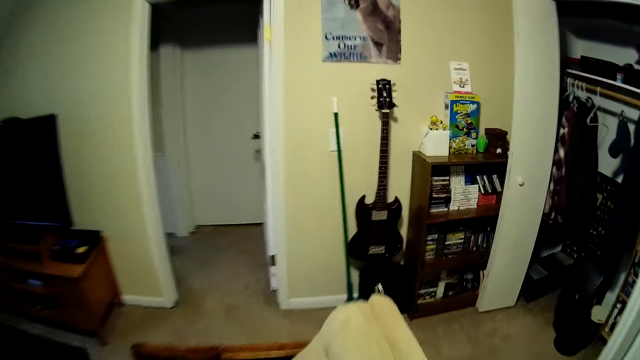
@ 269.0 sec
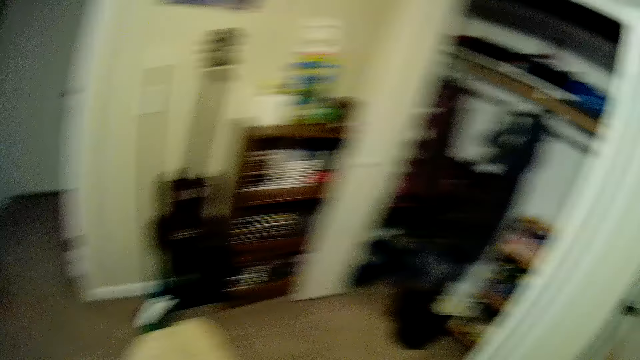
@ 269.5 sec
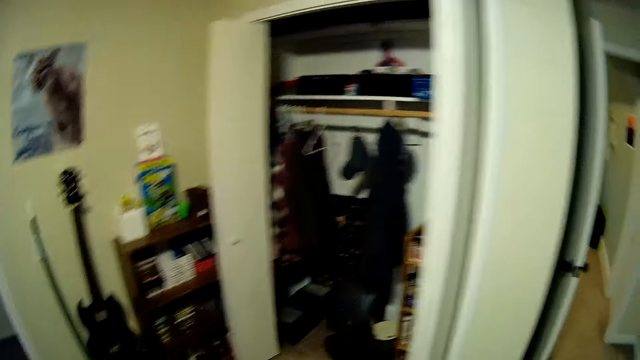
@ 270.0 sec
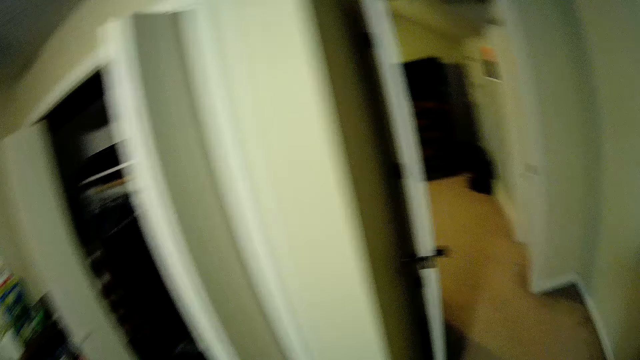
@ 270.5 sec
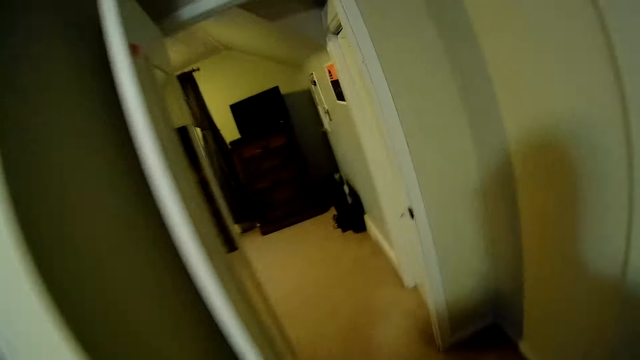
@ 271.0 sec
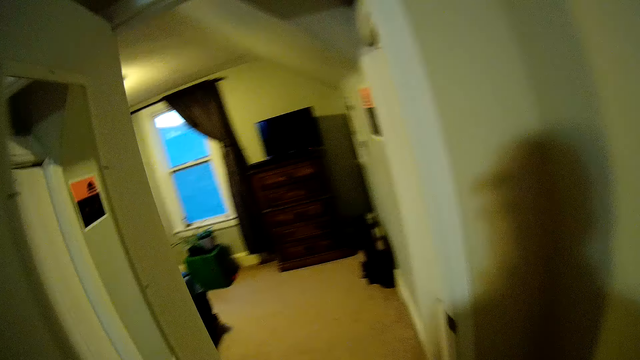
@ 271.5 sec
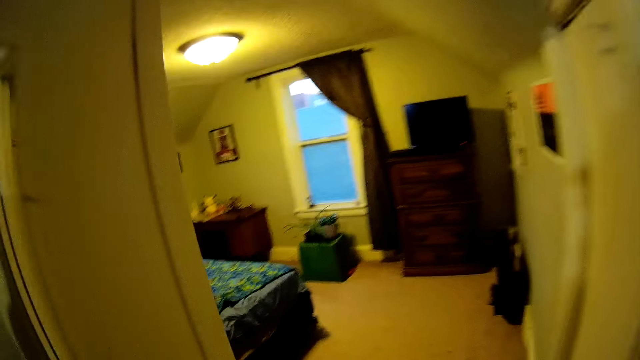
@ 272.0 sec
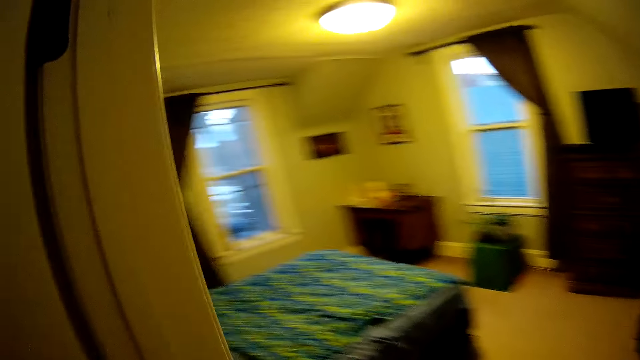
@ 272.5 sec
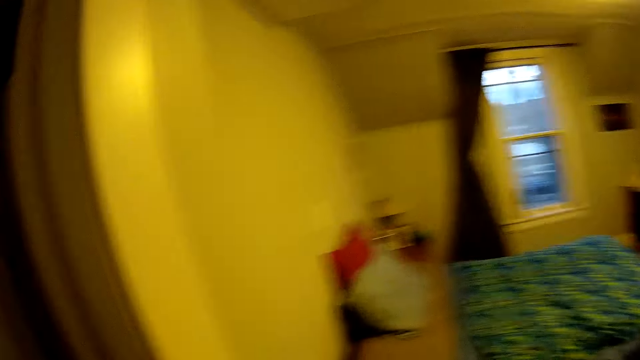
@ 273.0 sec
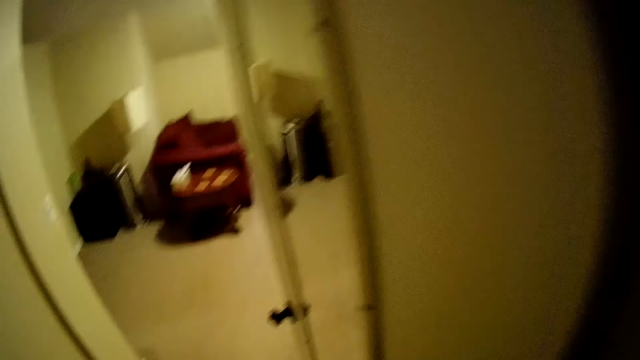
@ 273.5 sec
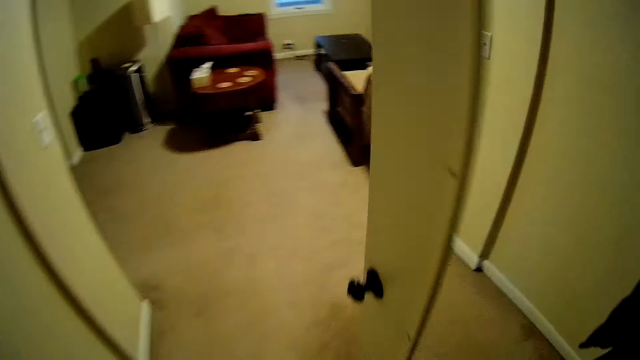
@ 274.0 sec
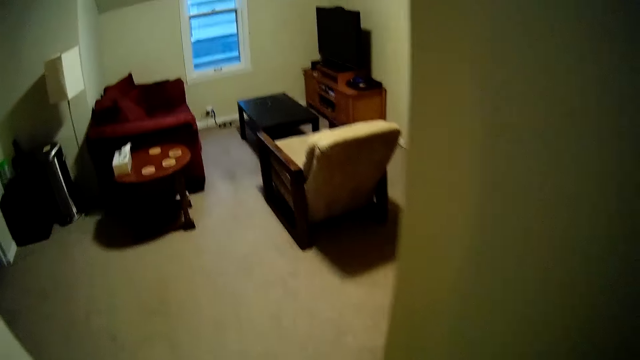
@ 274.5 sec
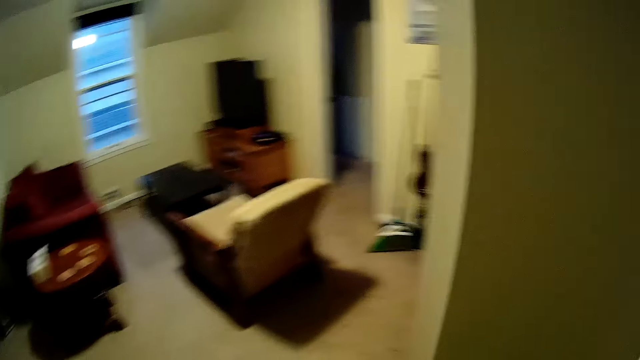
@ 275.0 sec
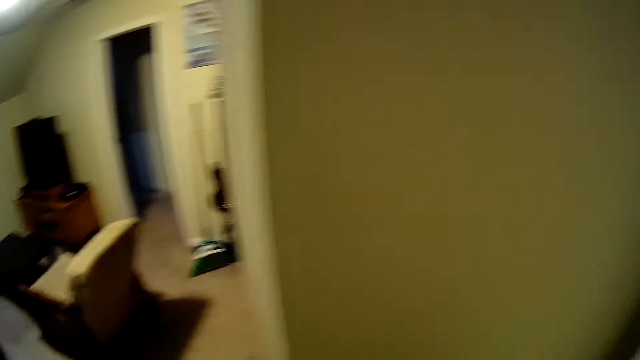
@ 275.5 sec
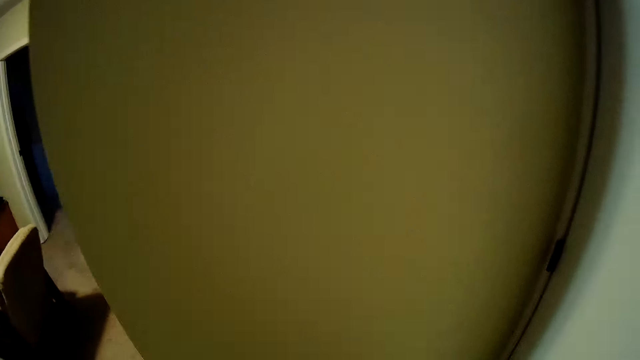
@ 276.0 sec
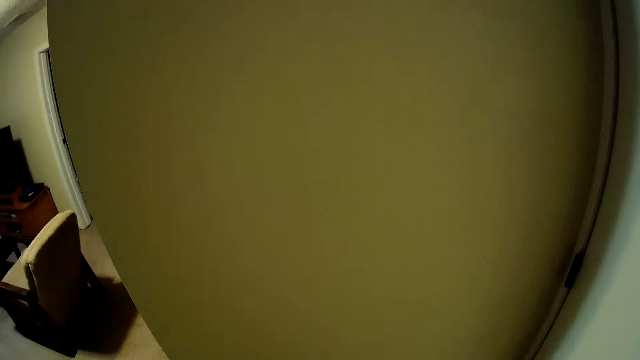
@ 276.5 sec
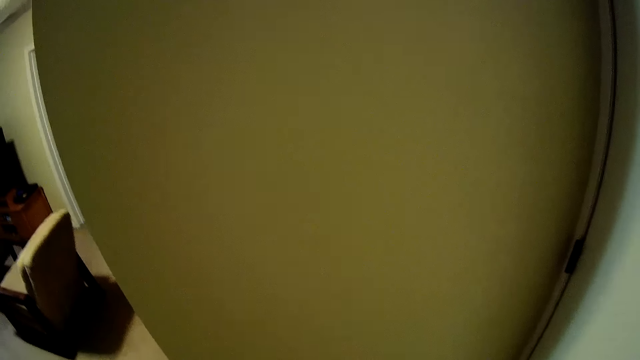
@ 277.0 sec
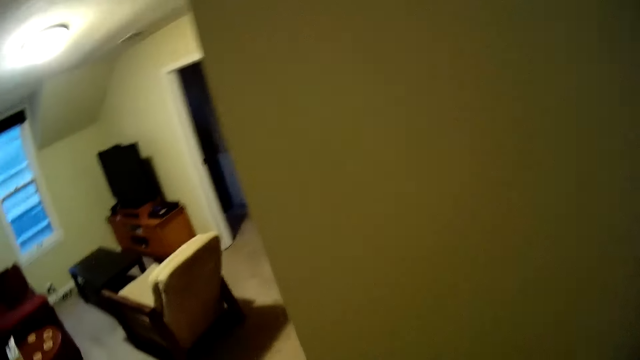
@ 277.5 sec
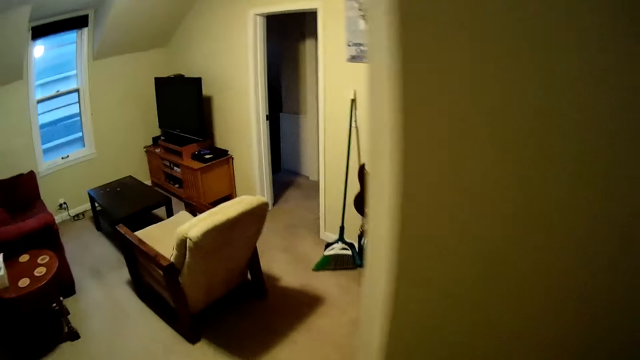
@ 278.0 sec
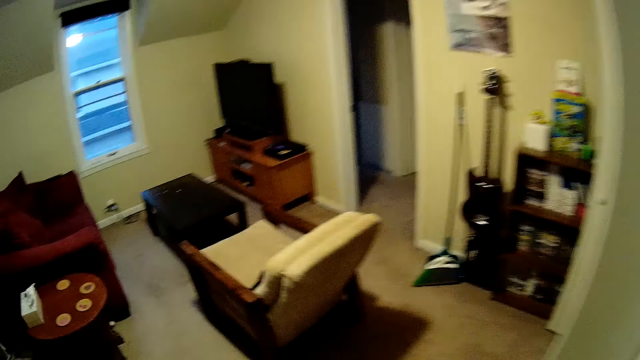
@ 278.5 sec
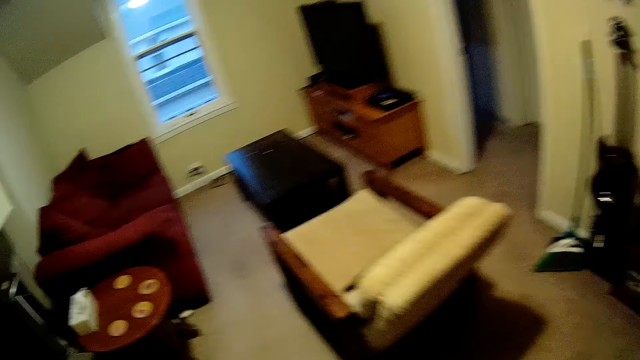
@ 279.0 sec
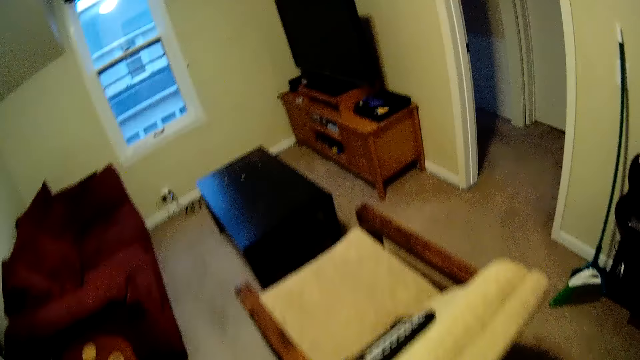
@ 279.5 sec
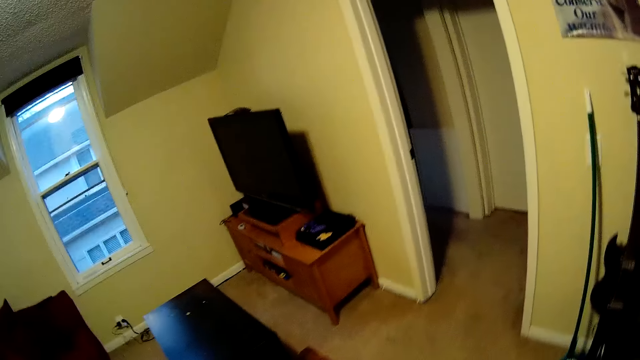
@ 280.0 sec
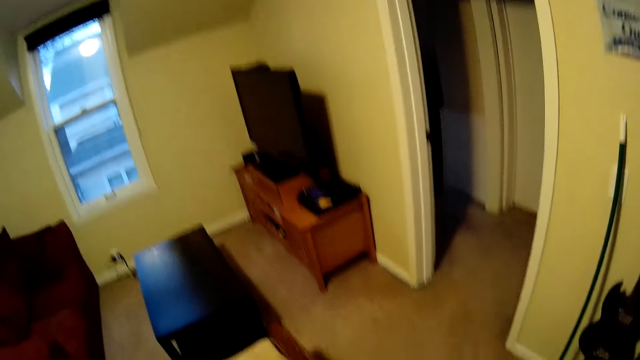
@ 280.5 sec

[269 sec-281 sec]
The camera wearer walks towards the bedroom. They turn back, walk back and stop in the corridor.

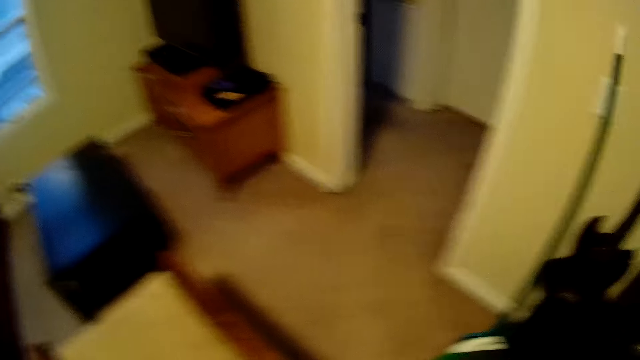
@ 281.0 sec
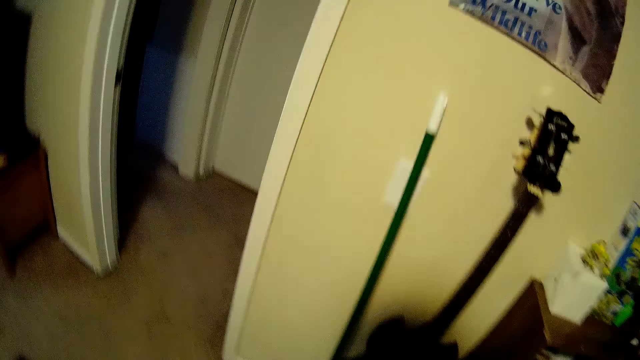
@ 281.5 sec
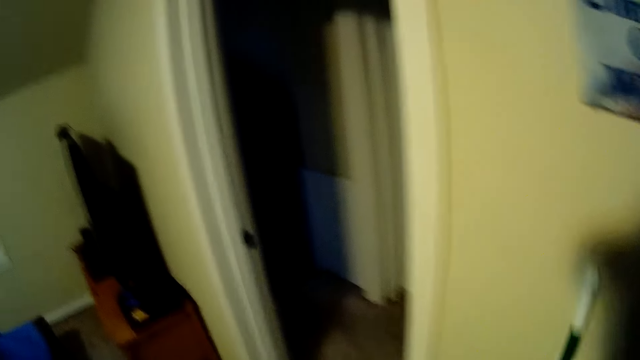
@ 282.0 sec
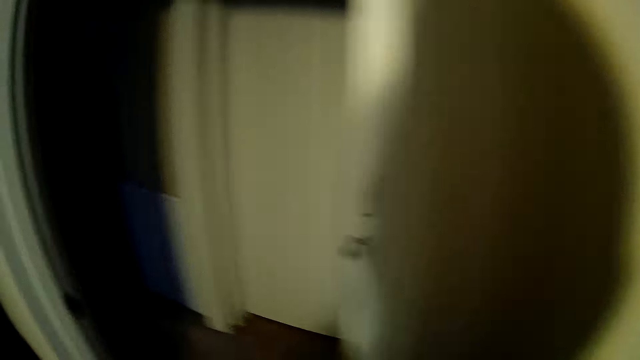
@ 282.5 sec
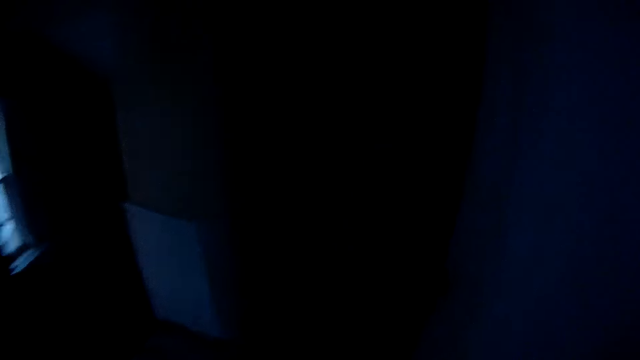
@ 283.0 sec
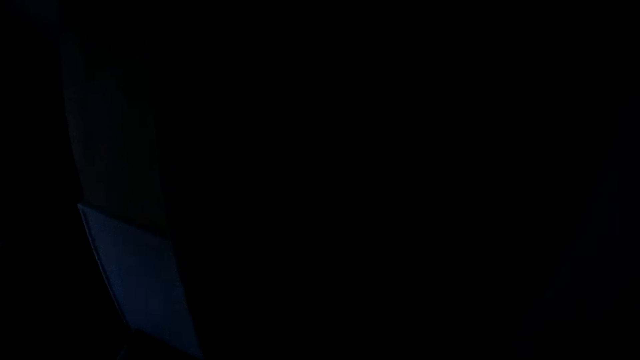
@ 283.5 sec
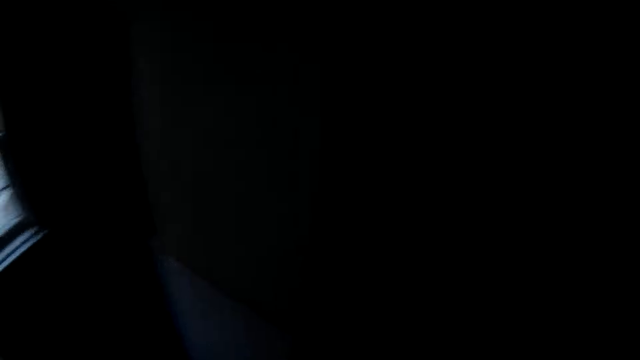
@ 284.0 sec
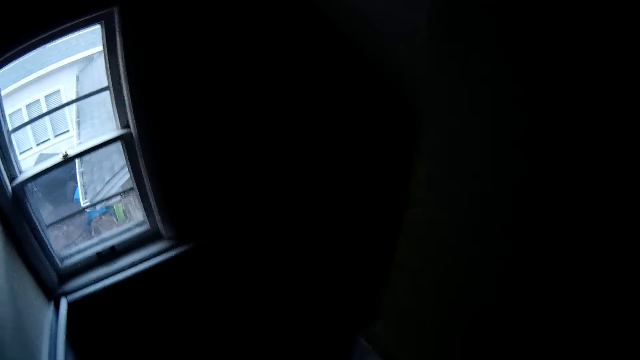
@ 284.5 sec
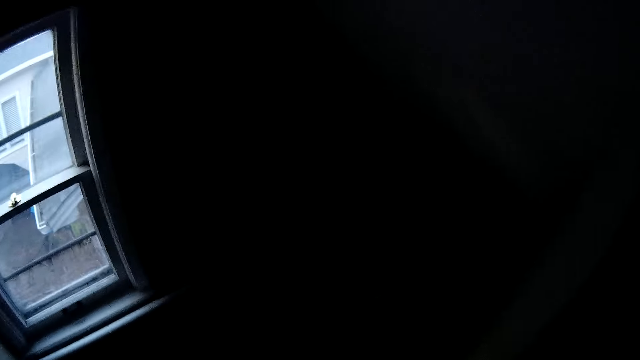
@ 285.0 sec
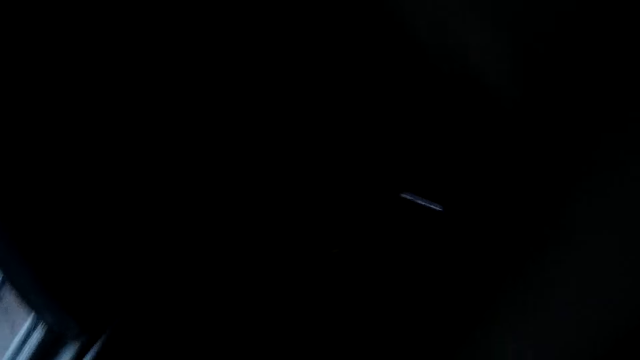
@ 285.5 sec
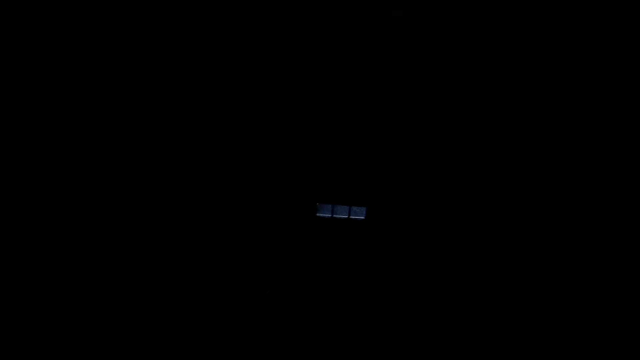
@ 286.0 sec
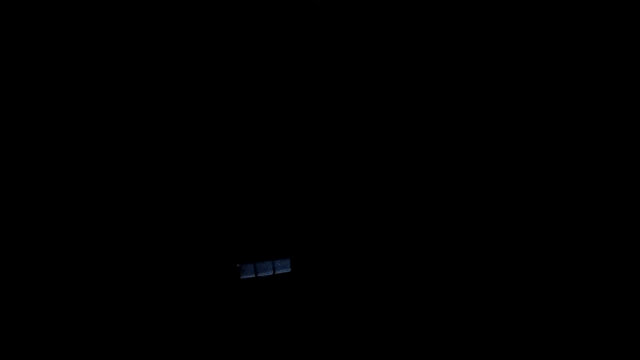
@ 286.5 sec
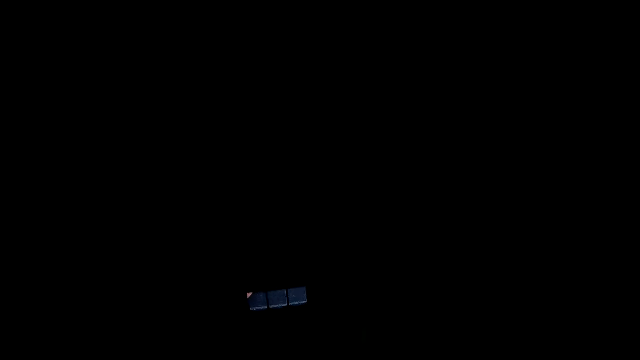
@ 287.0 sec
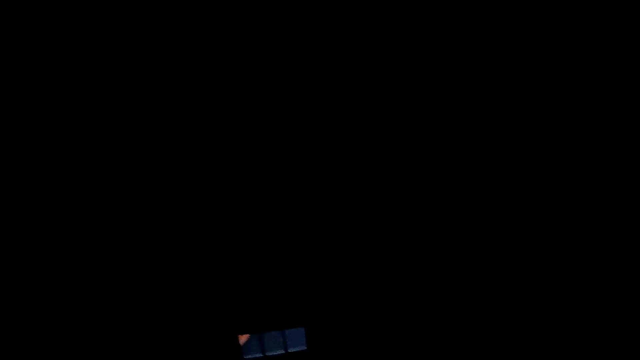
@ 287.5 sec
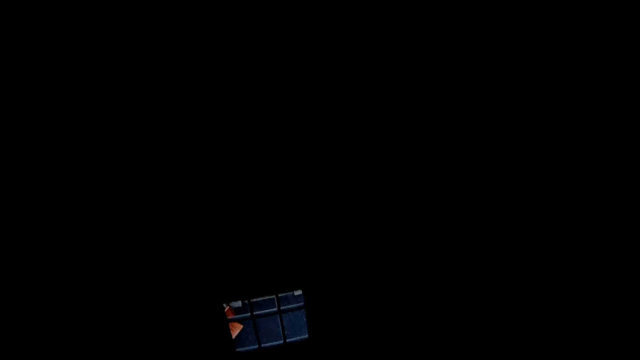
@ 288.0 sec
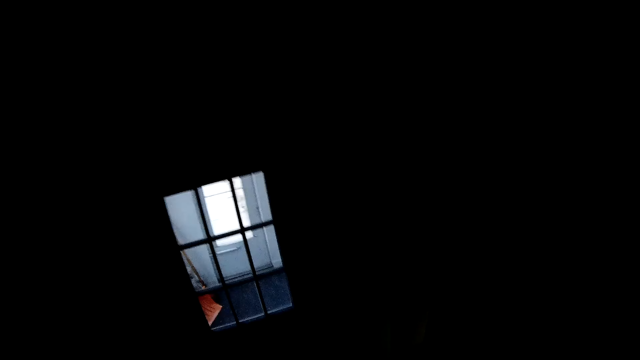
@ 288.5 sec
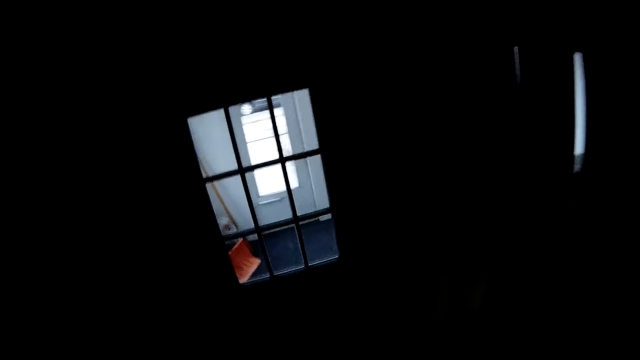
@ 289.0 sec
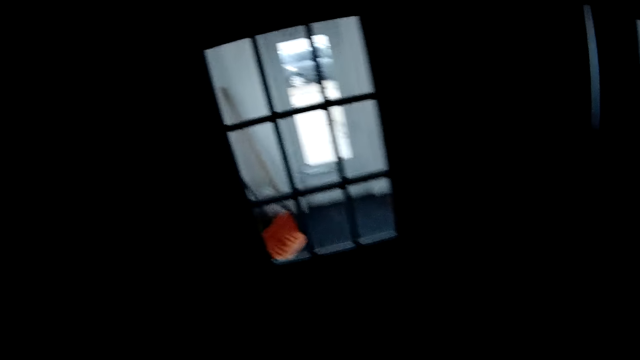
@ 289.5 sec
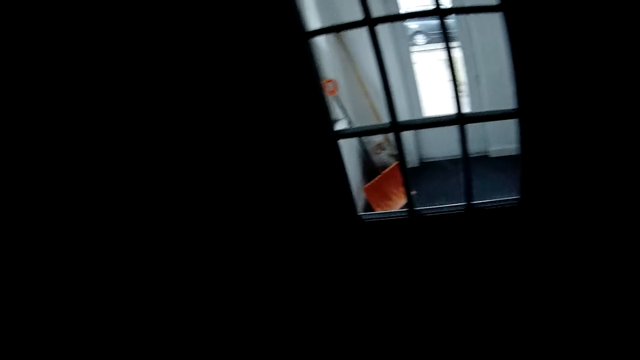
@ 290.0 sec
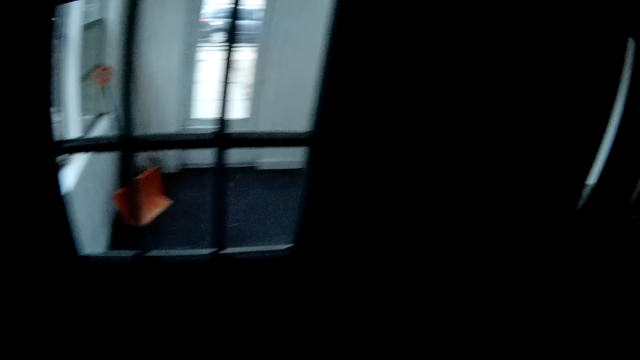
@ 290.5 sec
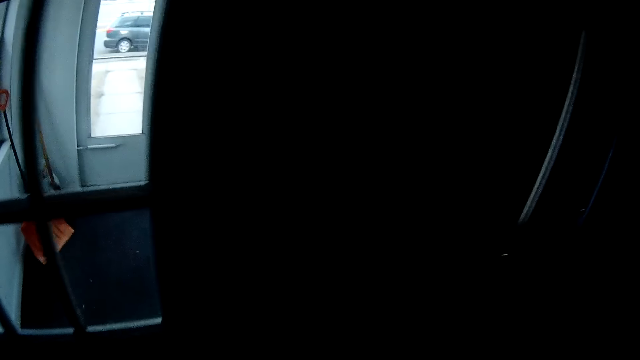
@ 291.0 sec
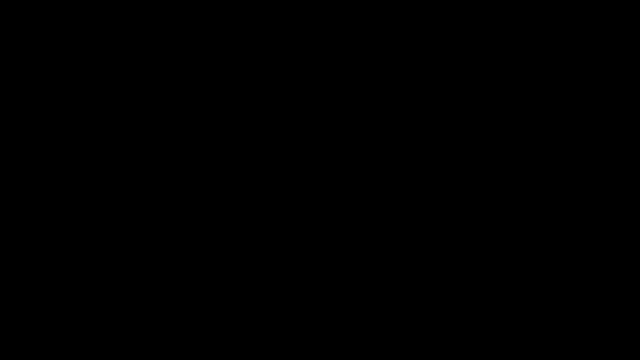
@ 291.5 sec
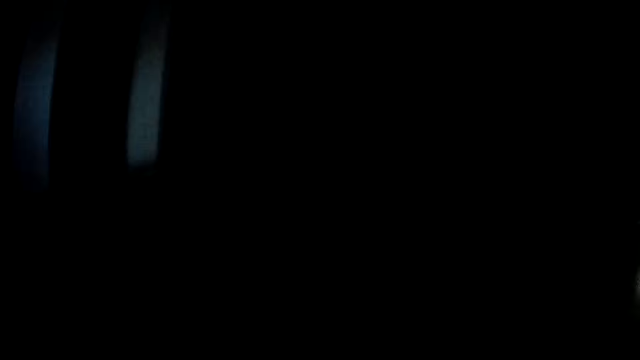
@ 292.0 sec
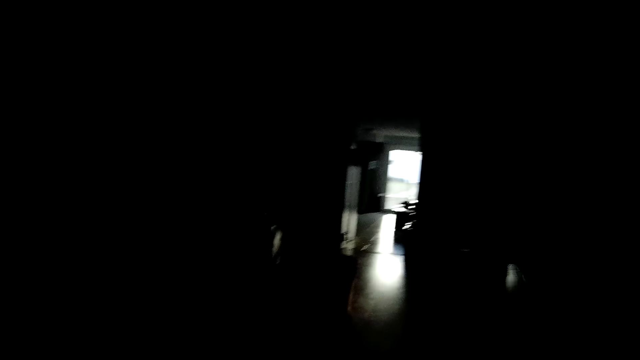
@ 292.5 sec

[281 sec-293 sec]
The camera wearer walks into the living room. They try opening the storage room.
